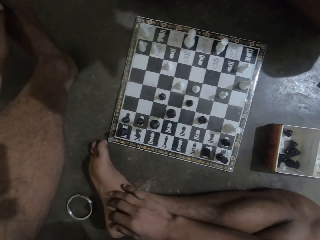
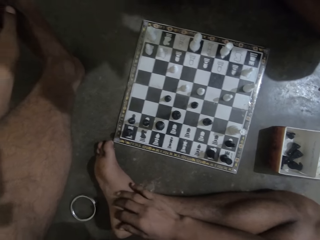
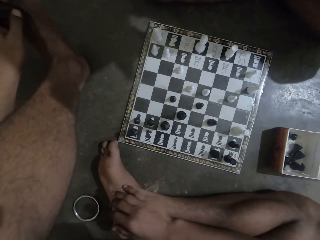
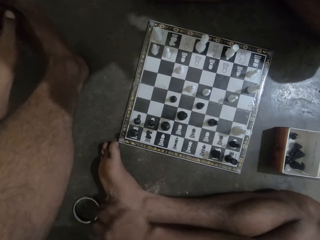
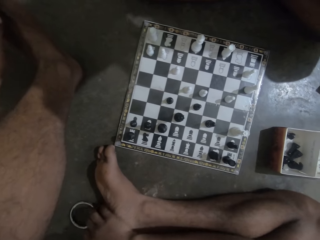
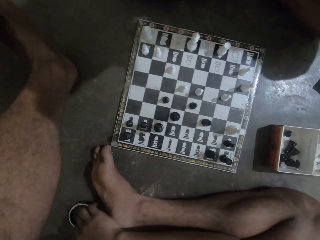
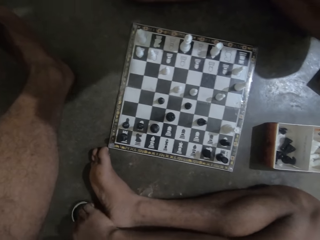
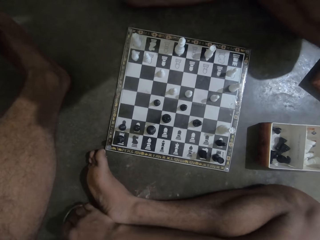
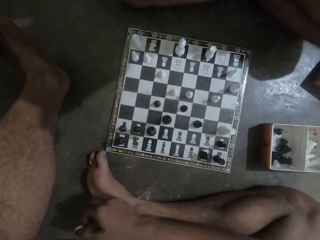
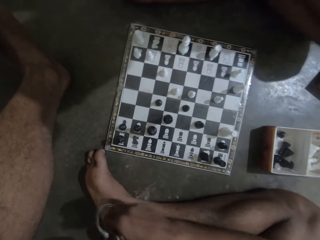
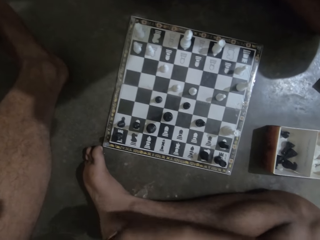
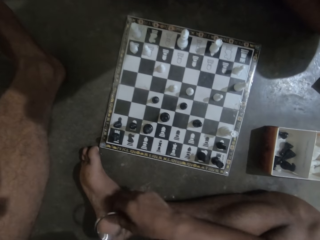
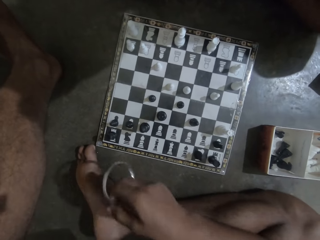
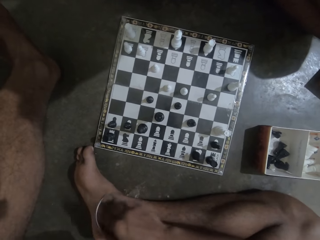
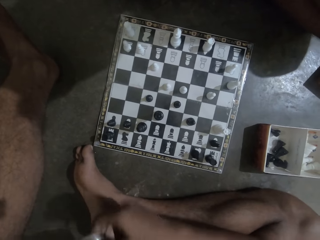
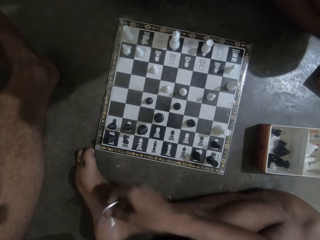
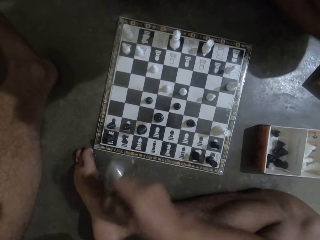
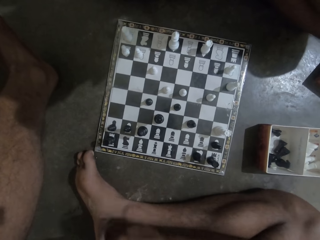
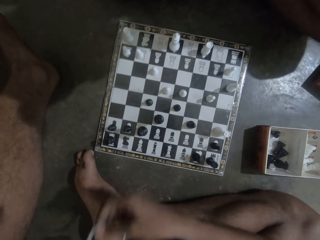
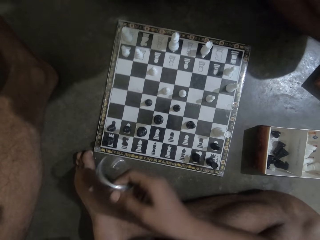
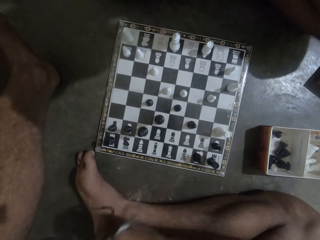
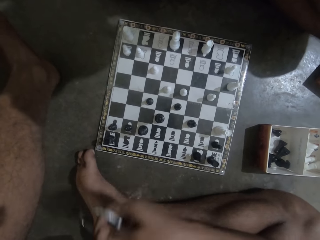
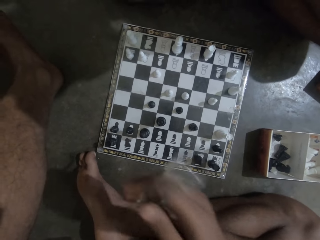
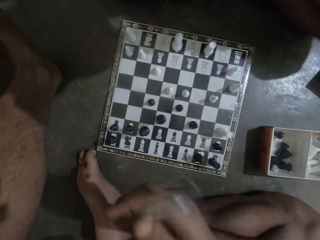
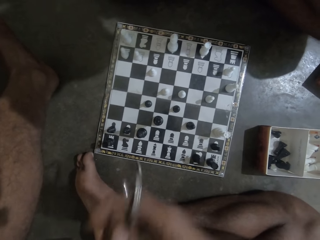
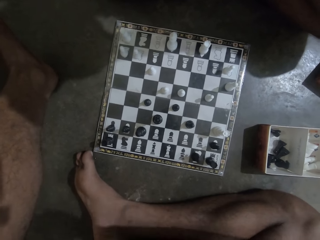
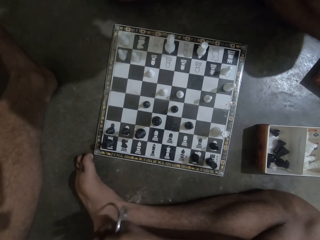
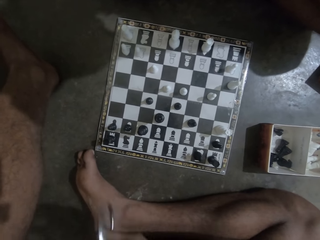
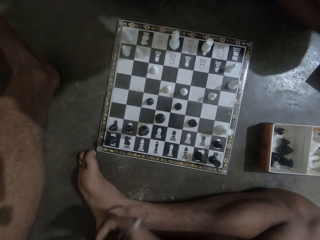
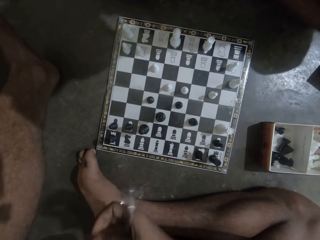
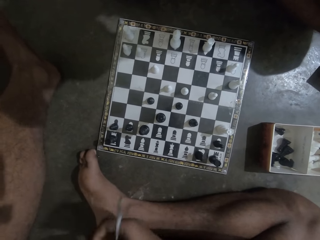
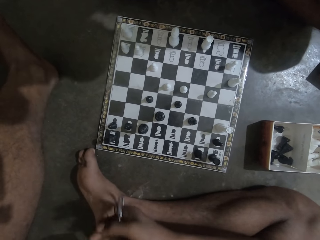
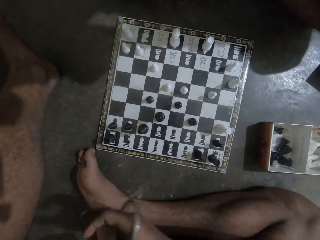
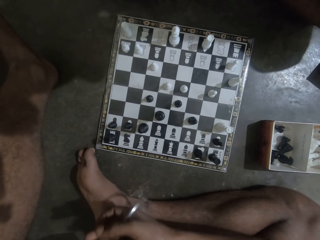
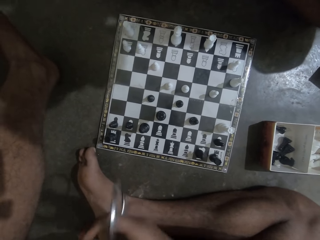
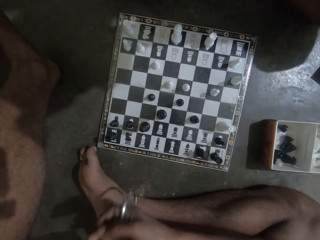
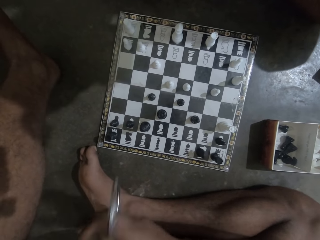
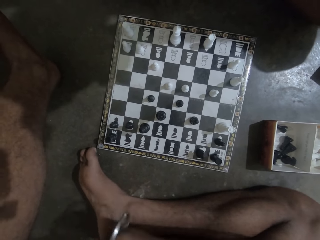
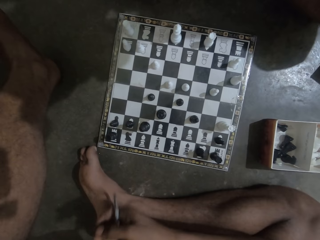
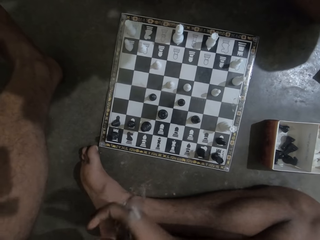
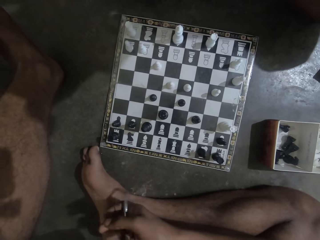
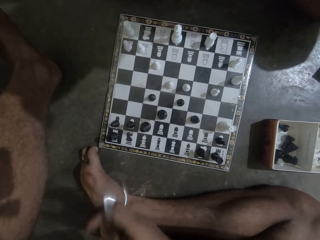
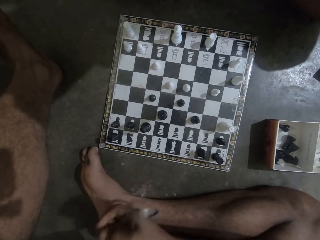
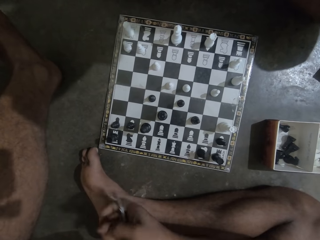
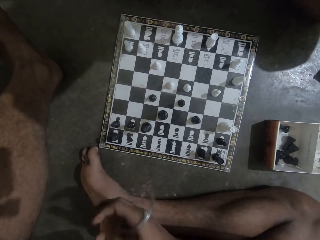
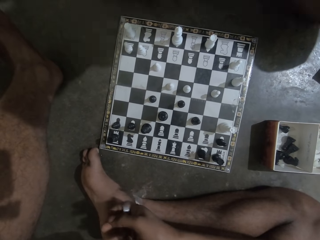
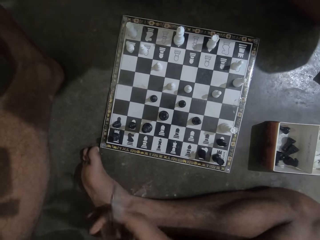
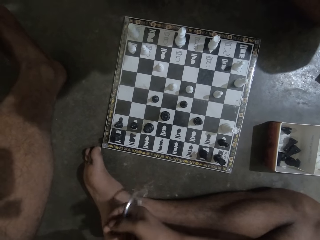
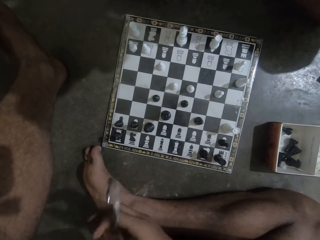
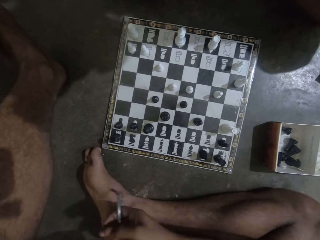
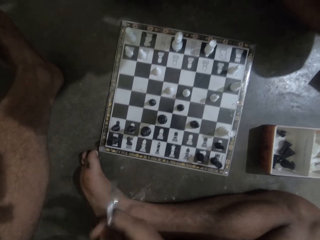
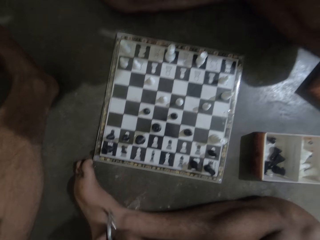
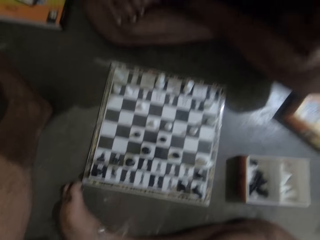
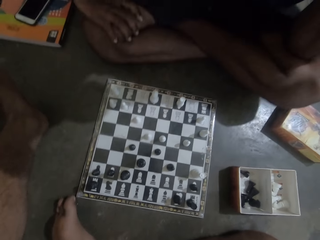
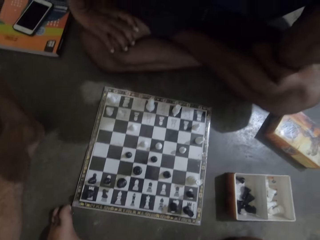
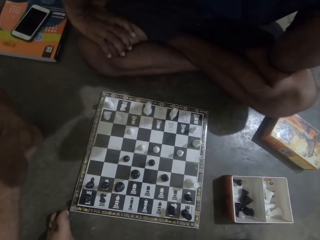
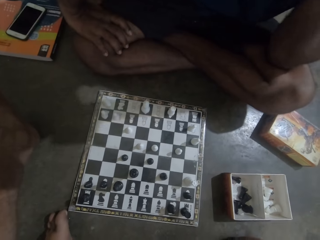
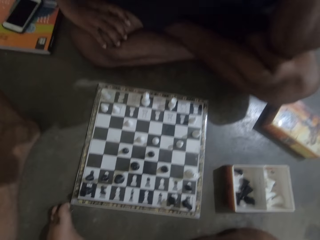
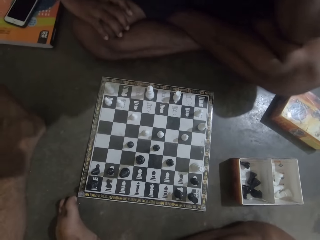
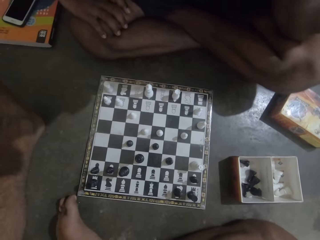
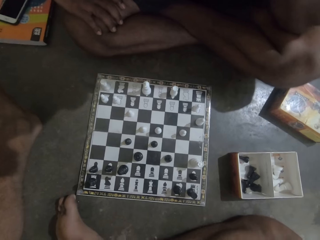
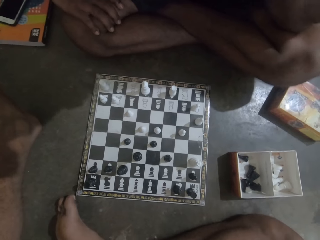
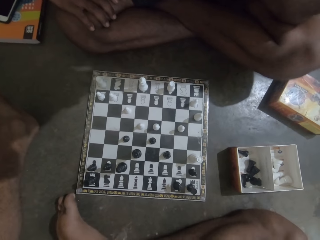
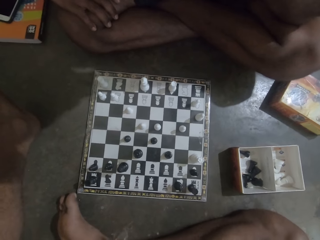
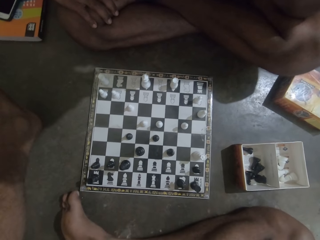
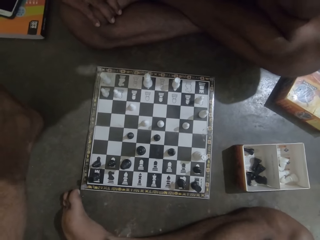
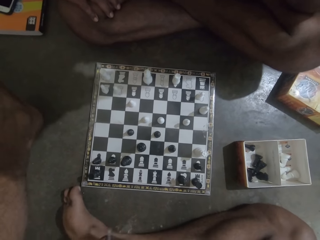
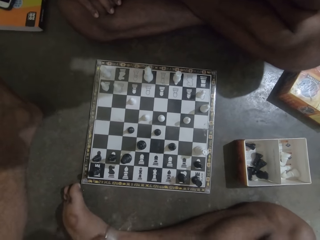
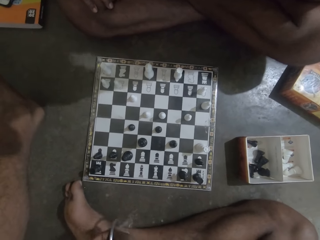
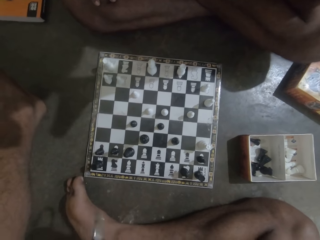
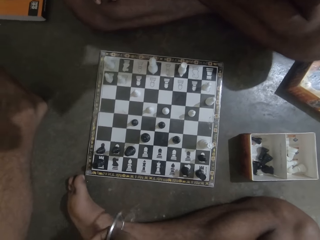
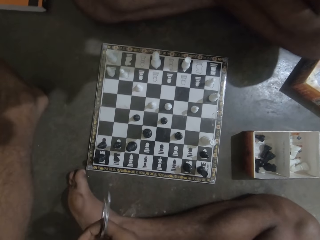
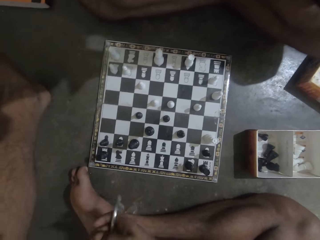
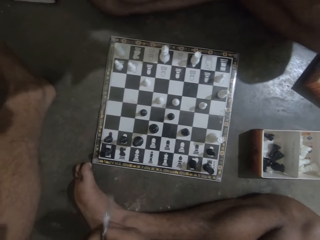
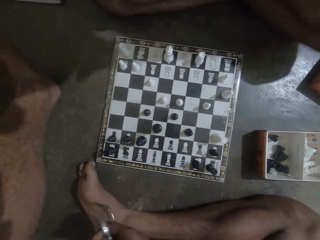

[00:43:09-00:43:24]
The camera wearer drops the bangle on the floor. They pick the bangle from the floor. They play with the bangle. They interact with a man.

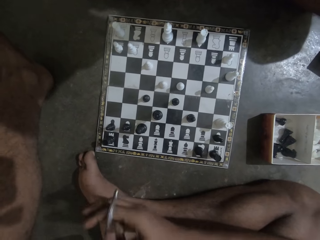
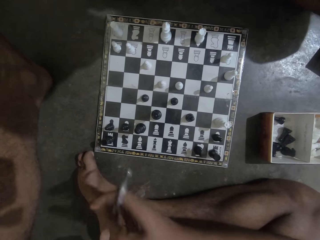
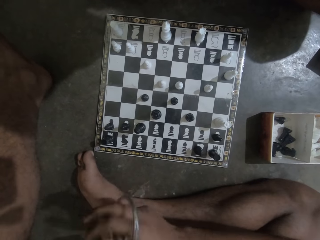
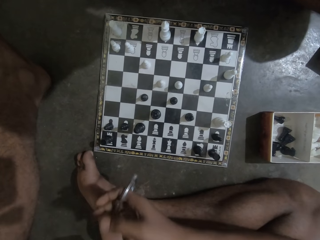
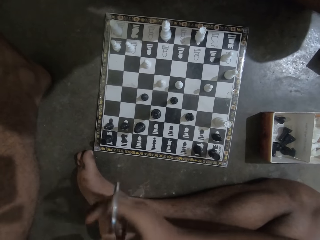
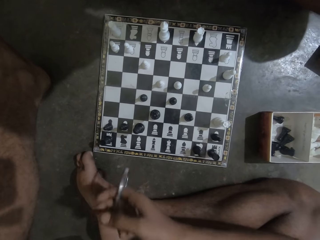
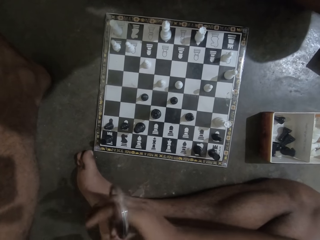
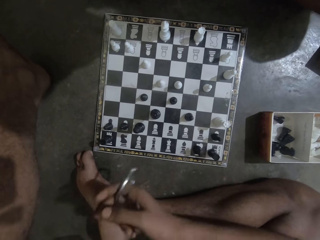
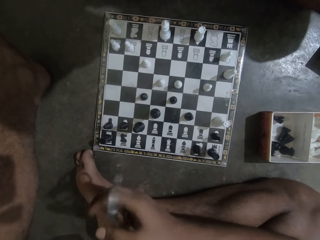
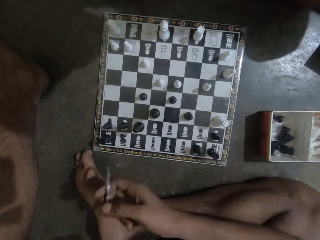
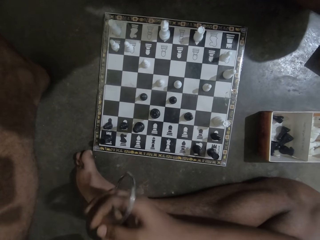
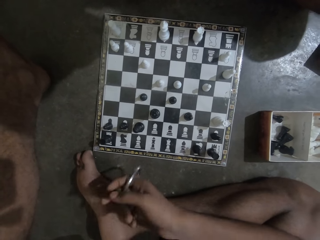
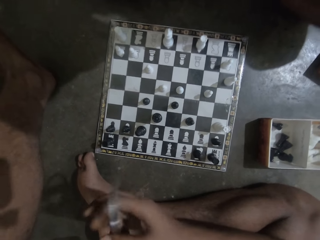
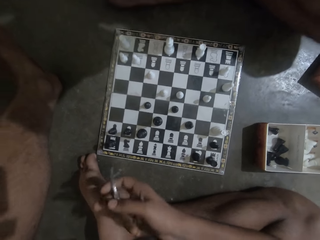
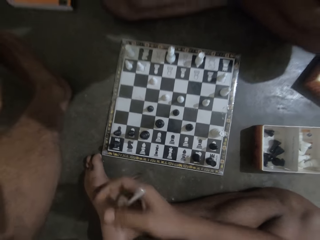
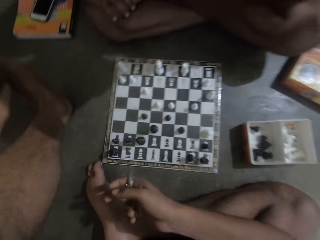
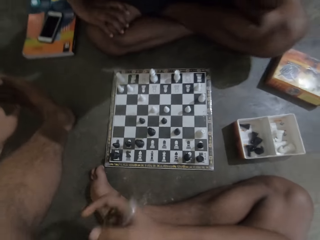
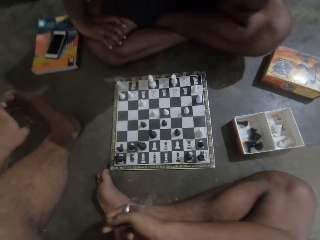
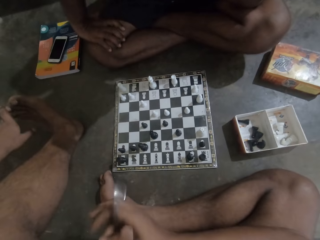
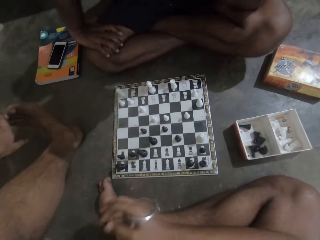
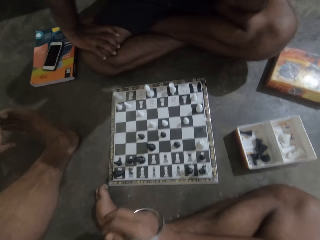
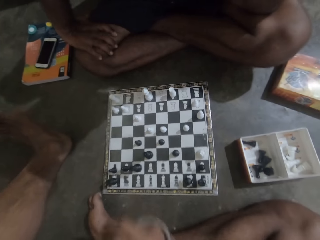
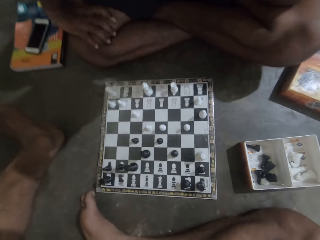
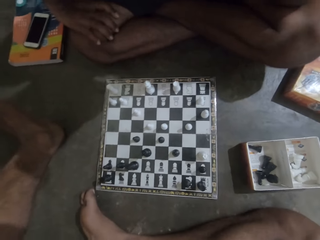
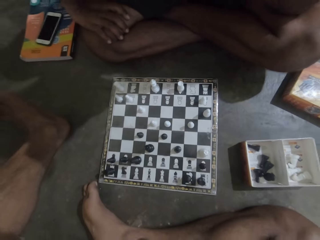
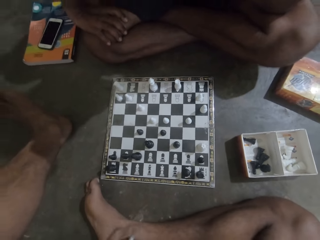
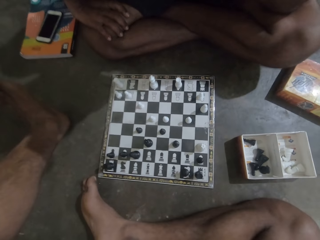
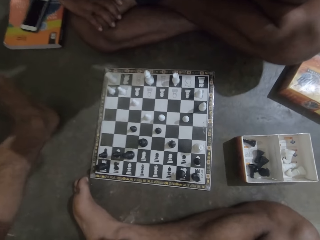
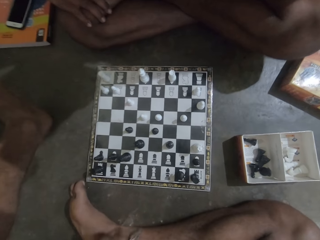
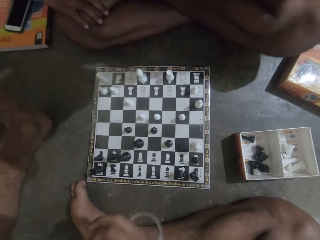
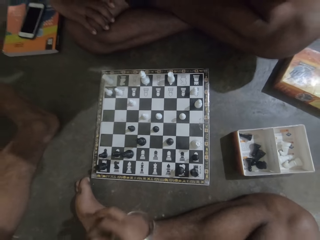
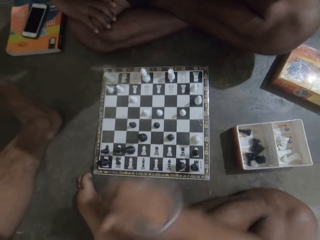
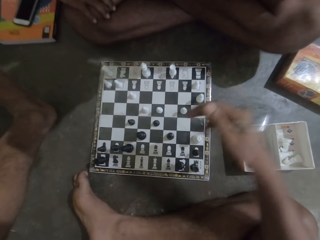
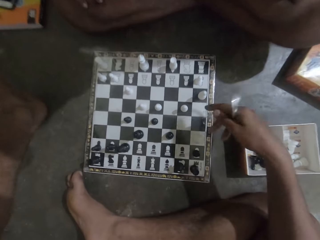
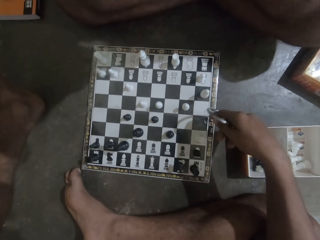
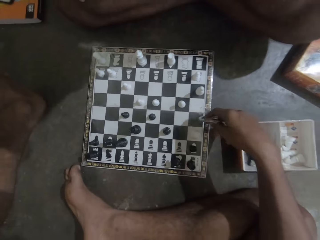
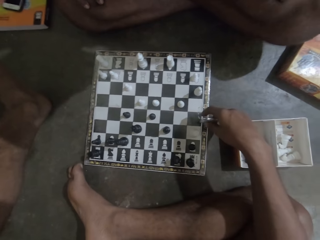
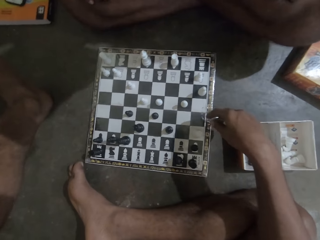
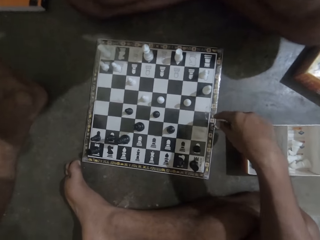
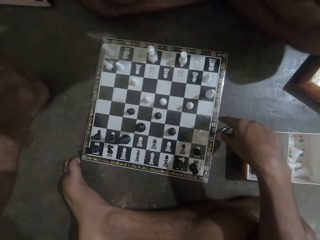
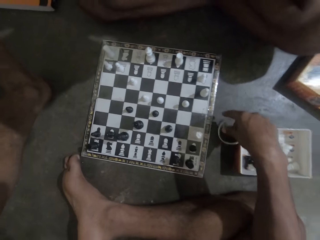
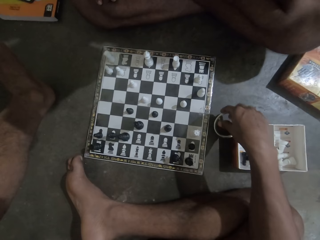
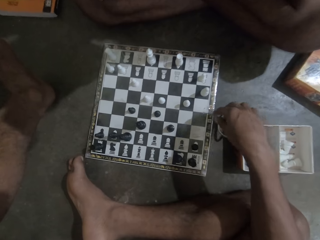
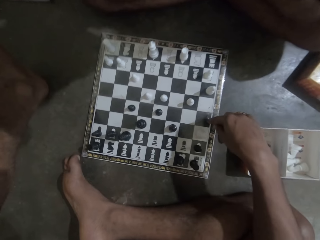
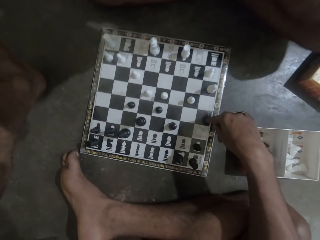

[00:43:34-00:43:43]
The camera wearer touches his toes. He places the bangle on the floor.
